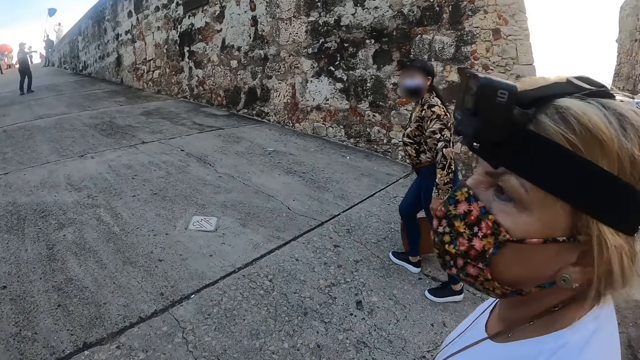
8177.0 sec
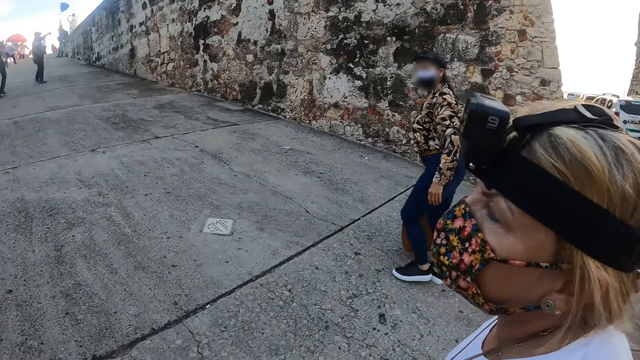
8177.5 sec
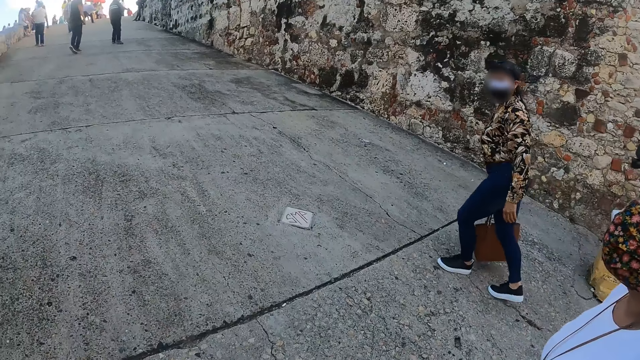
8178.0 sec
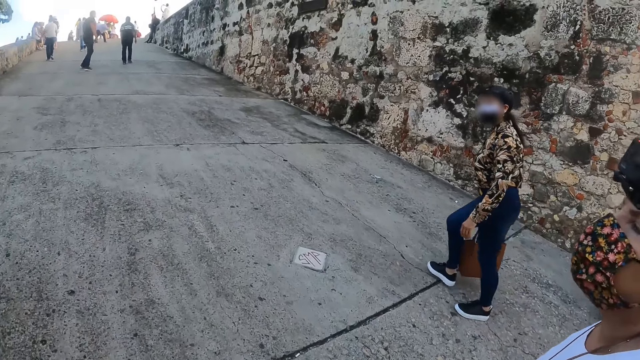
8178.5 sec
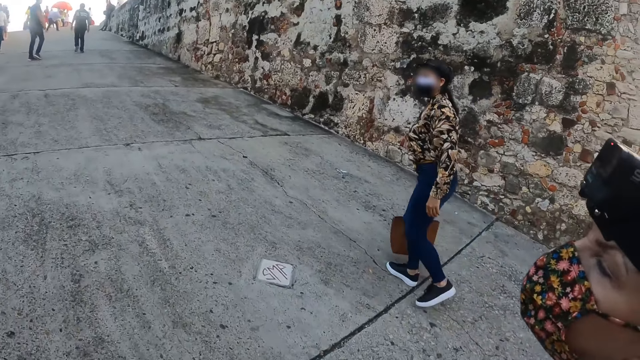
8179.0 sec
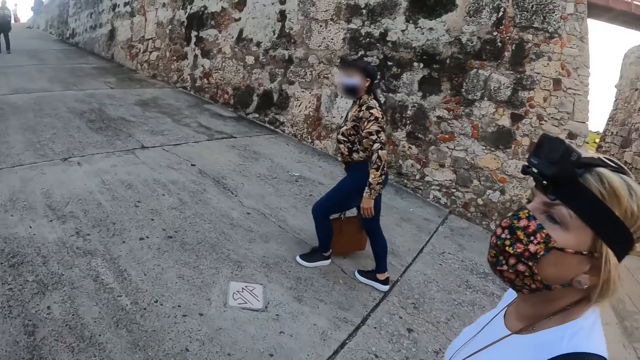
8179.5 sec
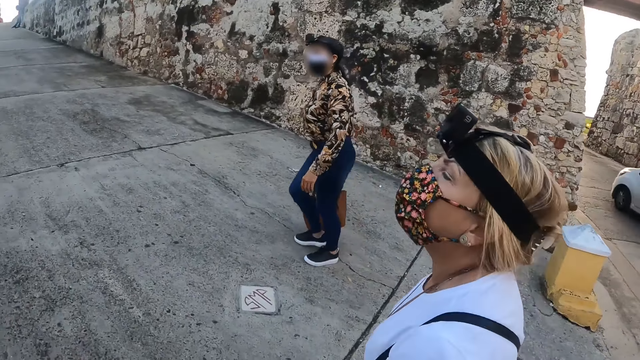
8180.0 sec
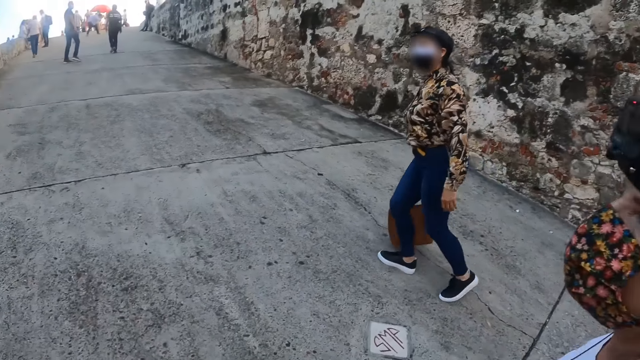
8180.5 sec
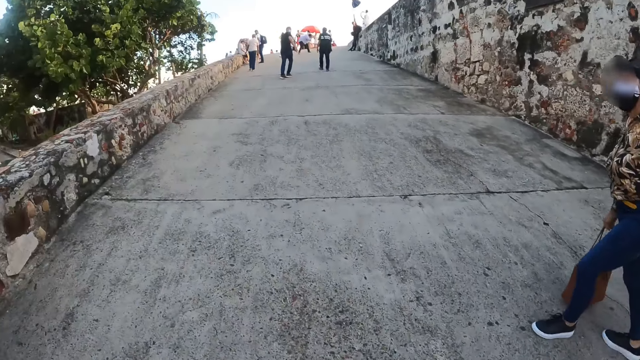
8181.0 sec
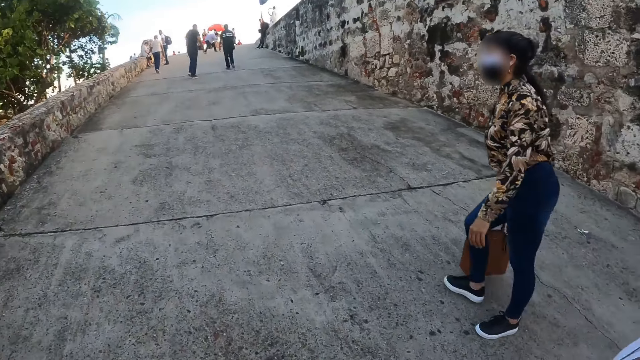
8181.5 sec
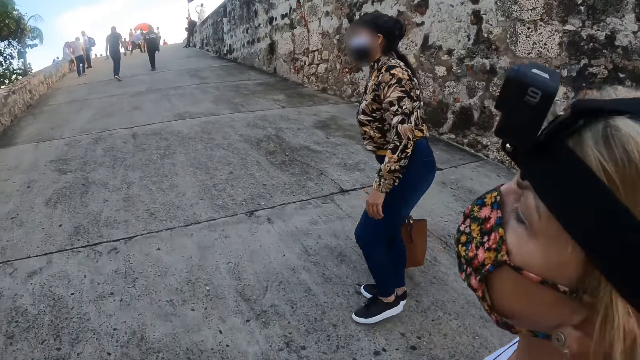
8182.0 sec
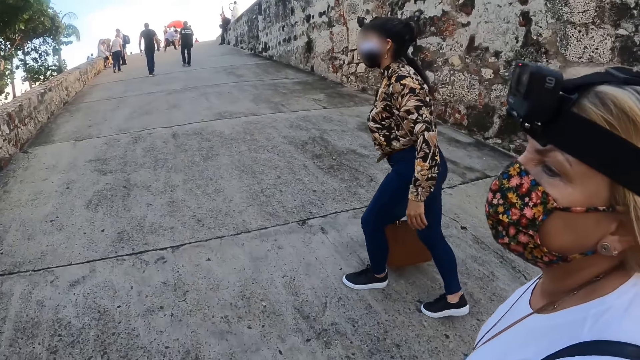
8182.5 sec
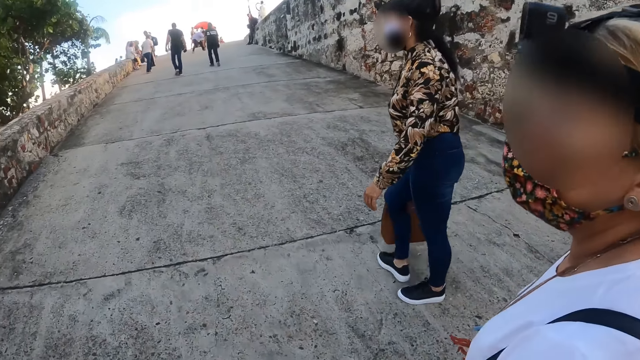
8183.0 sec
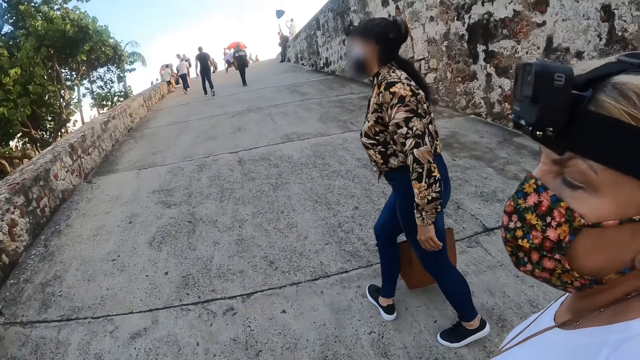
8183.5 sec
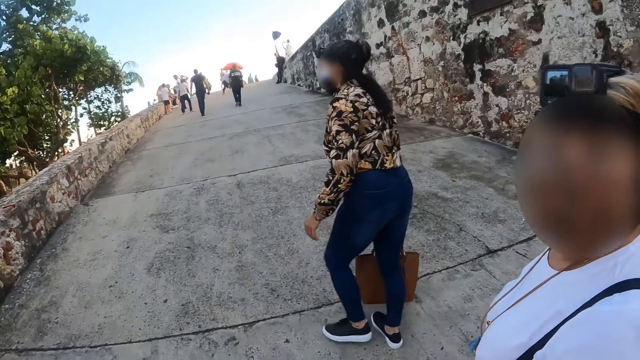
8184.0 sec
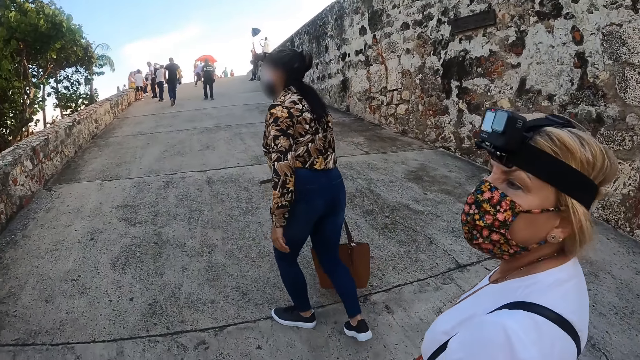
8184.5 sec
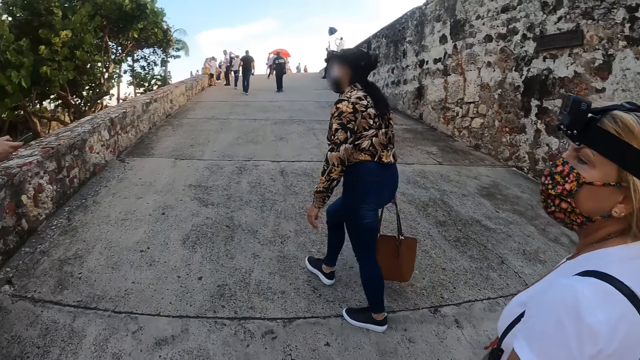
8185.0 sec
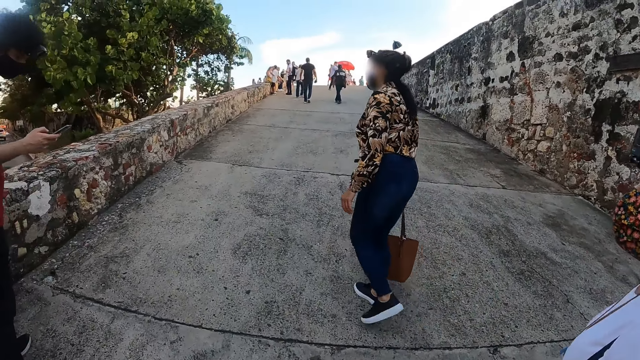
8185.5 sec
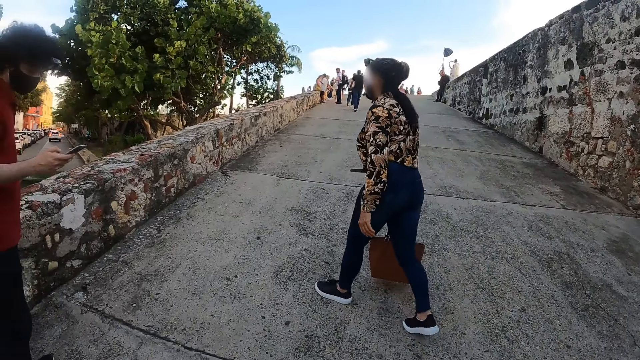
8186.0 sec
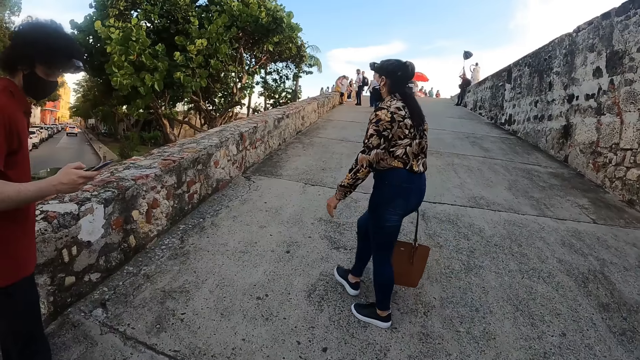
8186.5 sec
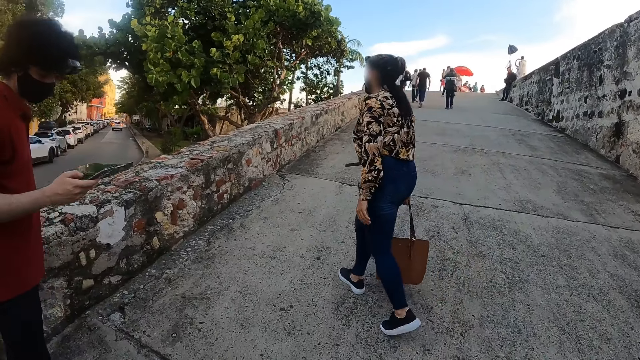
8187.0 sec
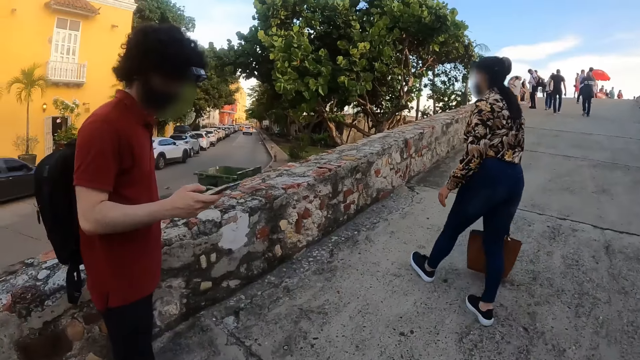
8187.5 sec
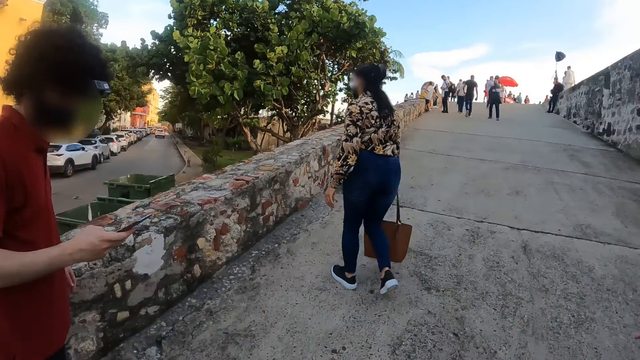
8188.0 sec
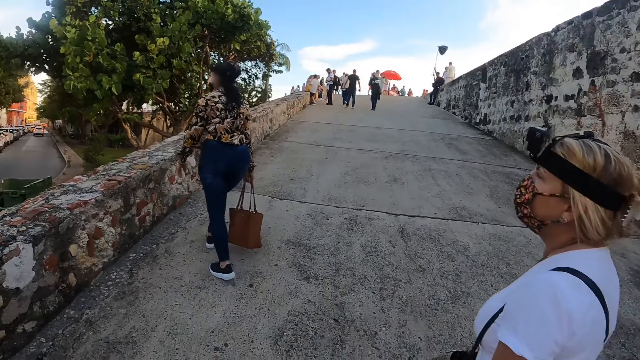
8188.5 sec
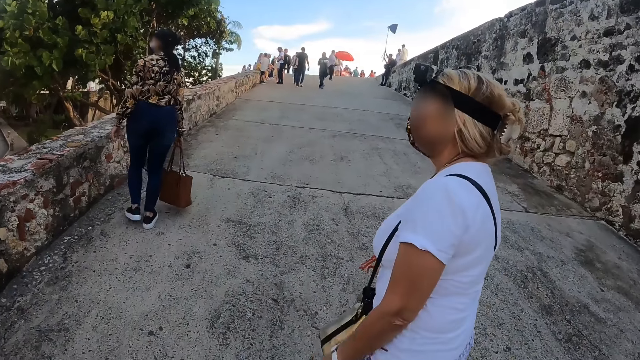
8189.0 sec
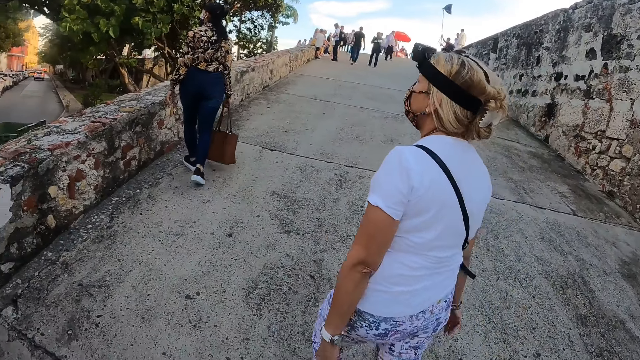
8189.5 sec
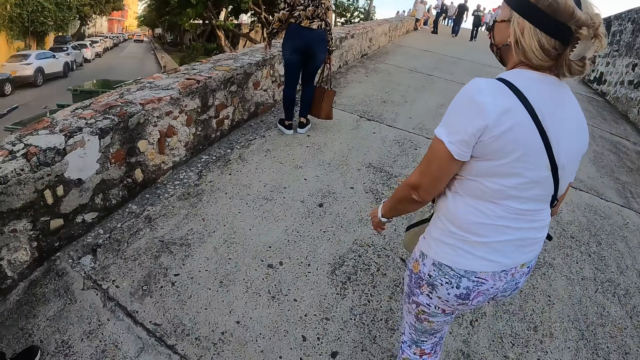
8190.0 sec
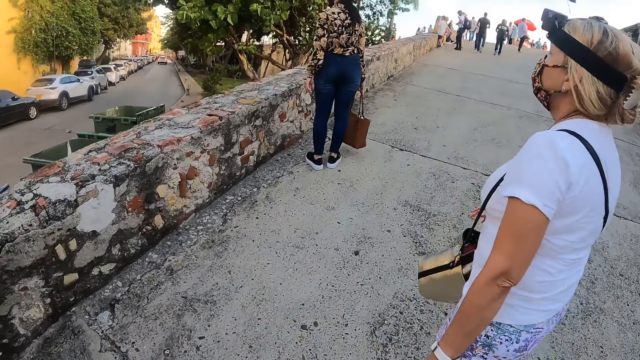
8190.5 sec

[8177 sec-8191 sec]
The camera wearer walks around. A man operates a phone.

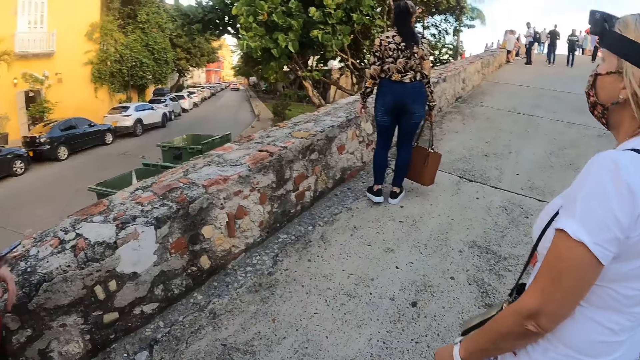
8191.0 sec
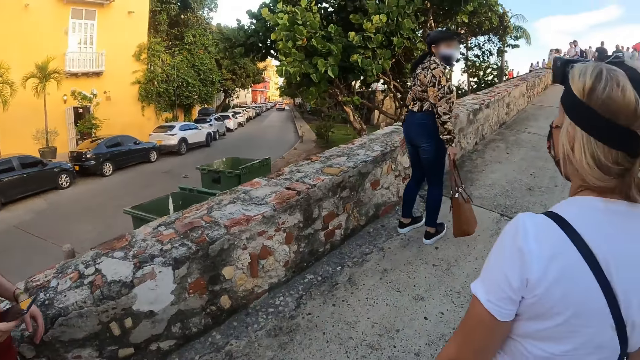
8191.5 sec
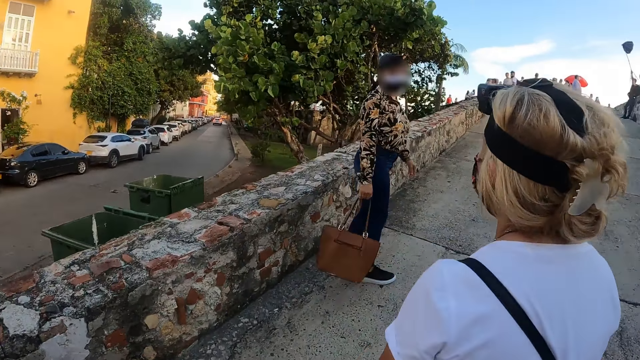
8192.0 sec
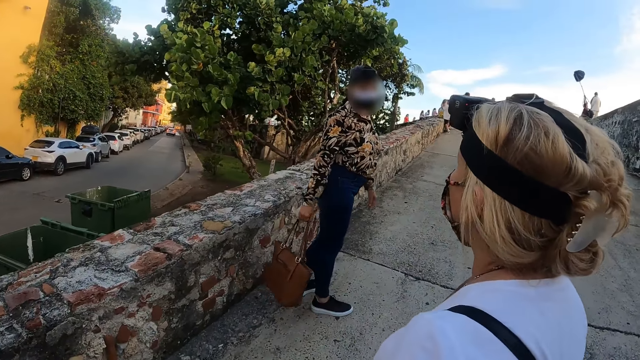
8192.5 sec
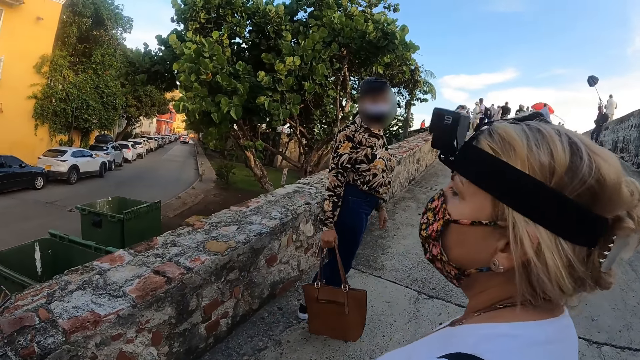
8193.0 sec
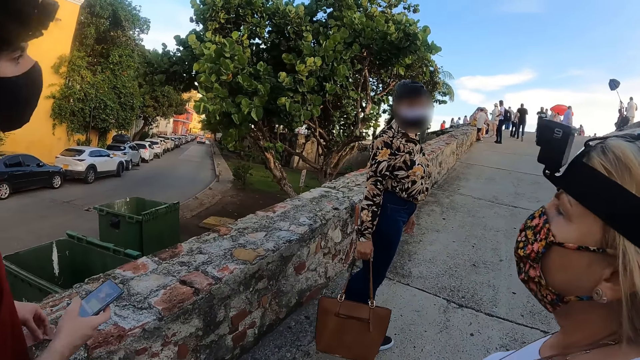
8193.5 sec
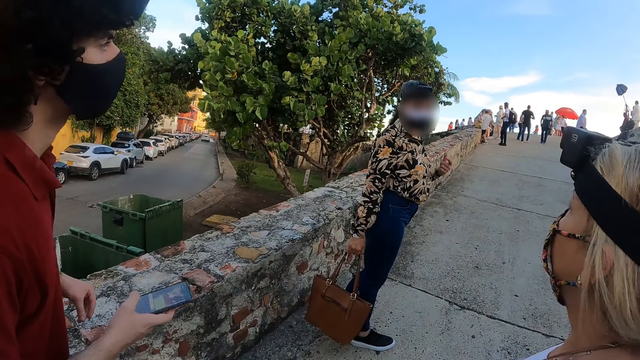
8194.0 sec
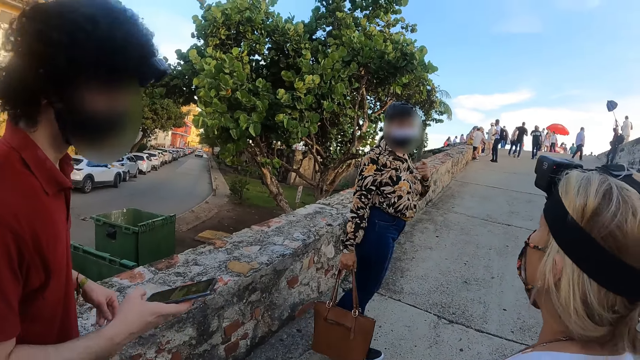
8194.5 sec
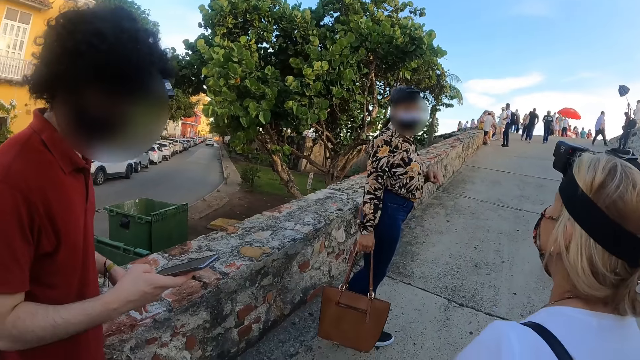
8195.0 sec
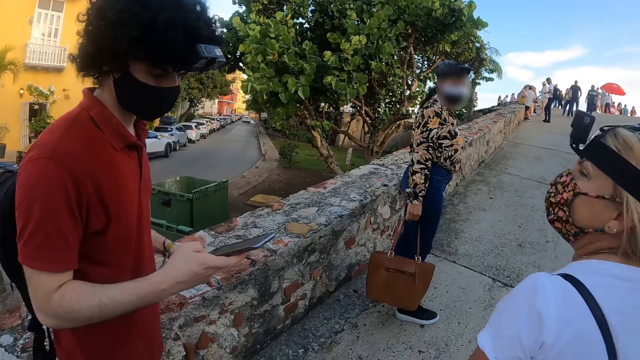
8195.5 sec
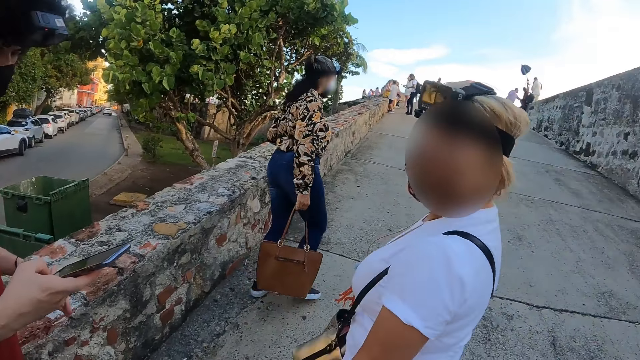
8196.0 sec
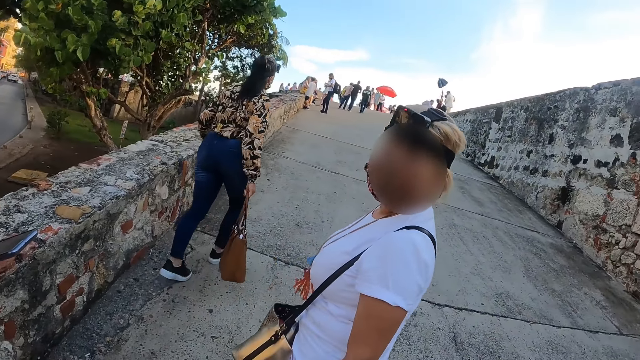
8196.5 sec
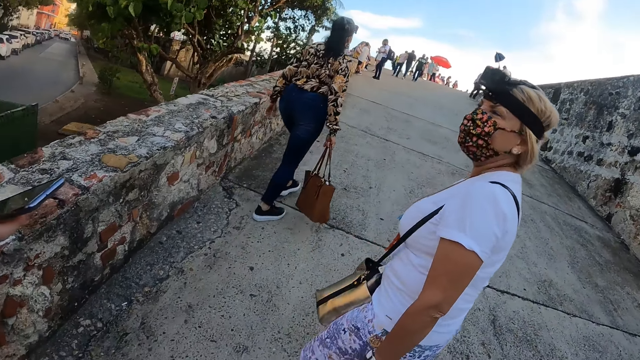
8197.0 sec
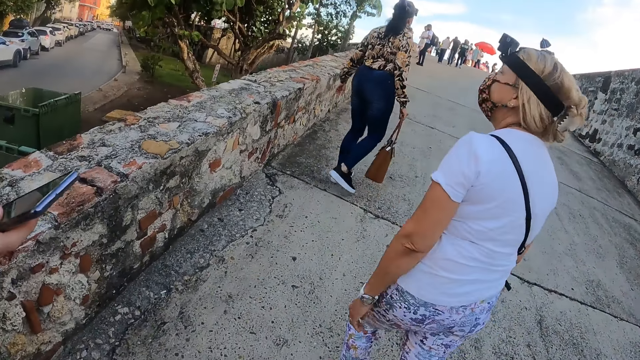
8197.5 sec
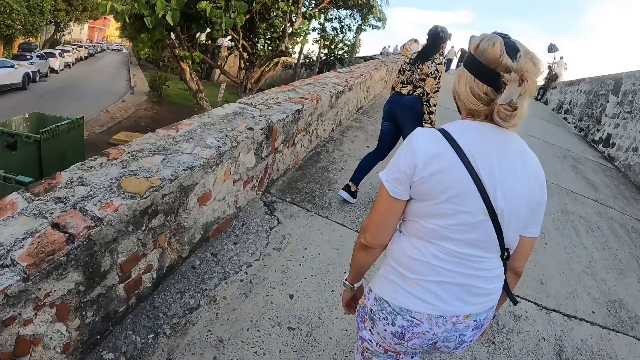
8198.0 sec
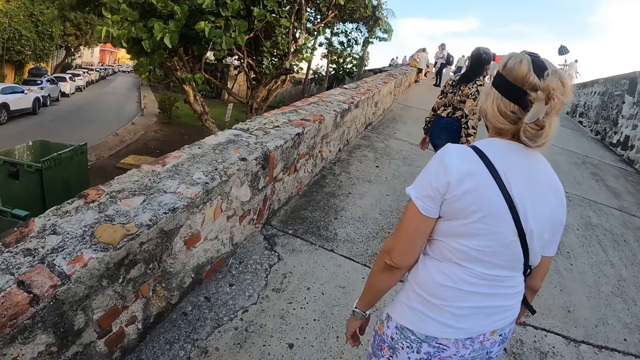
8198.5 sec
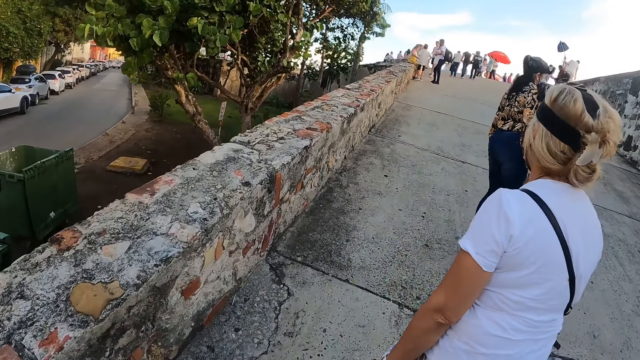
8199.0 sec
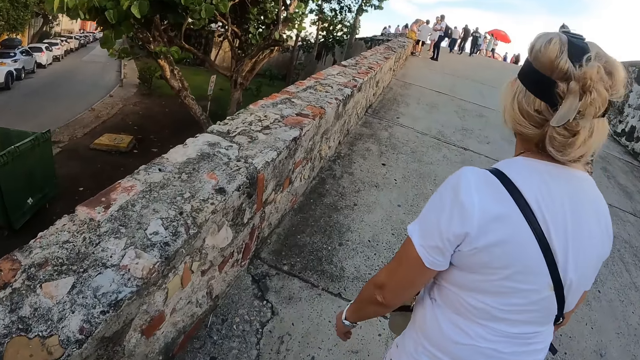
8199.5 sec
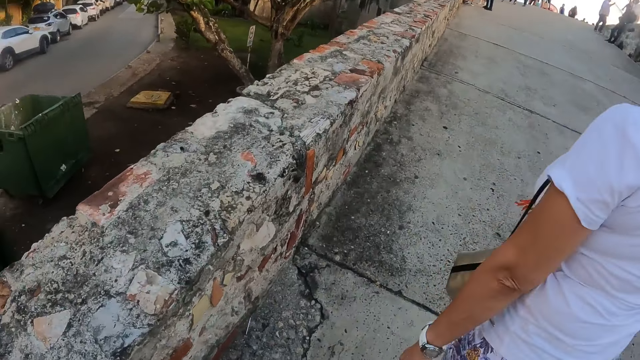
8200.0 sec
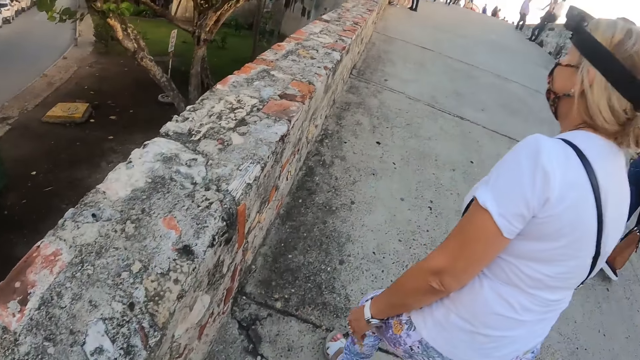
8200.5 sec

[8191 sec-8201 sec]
A lady walks around. Another lady walks around. The camera wearer walks around.
